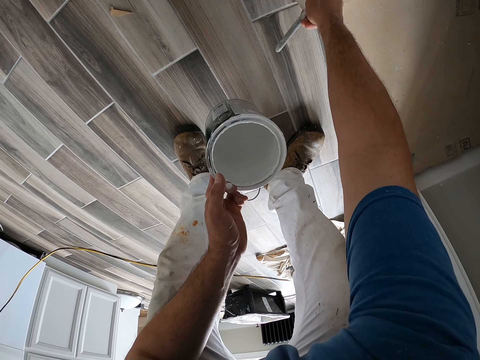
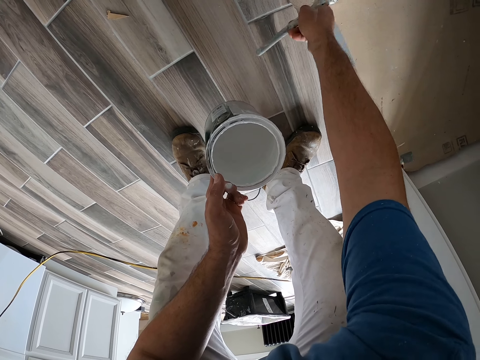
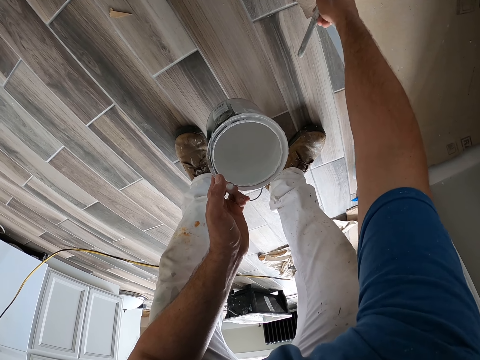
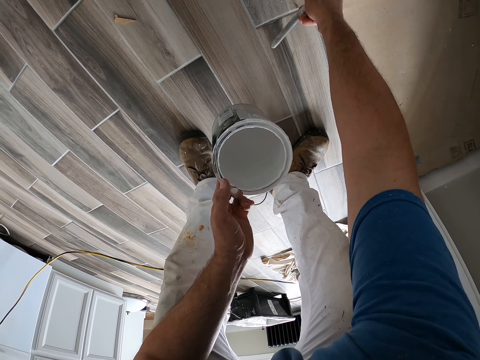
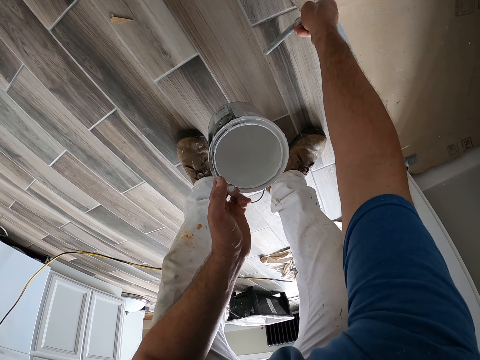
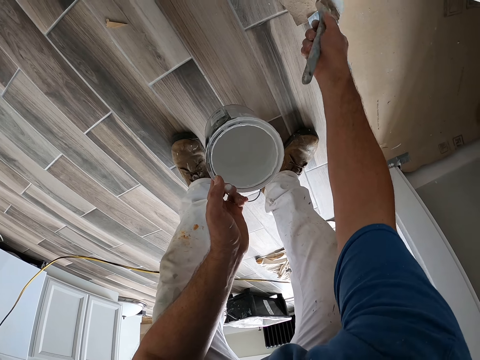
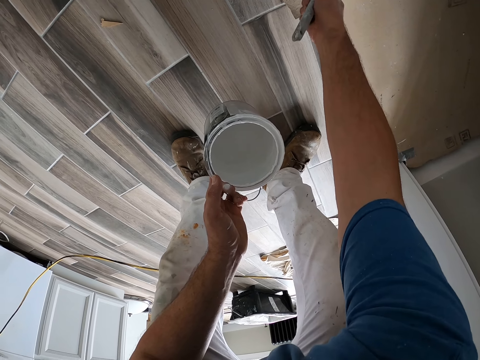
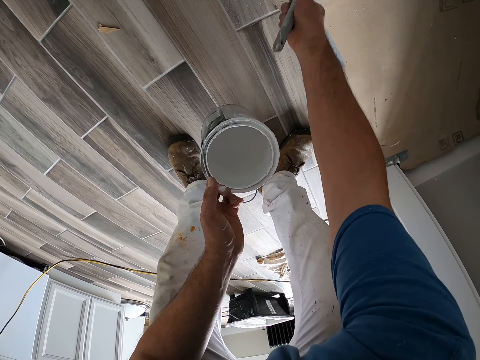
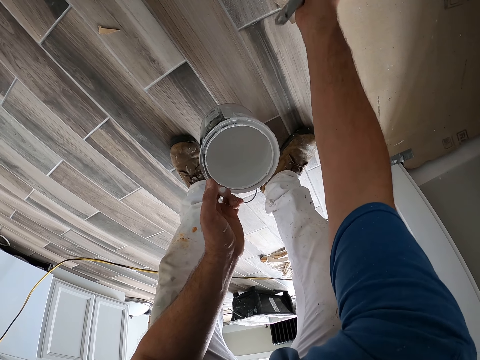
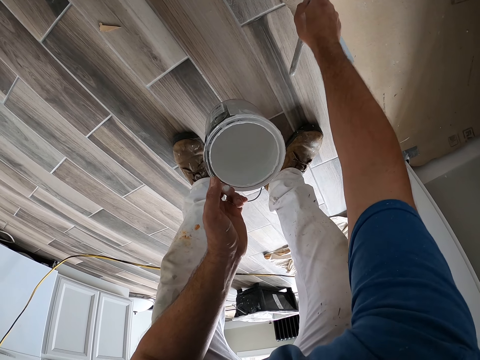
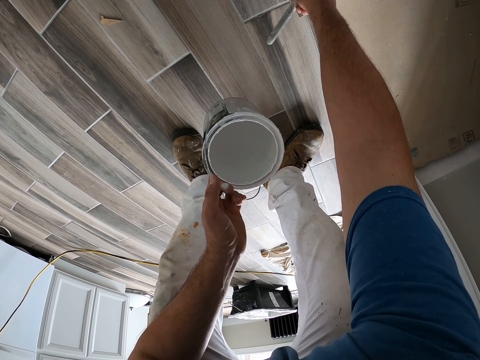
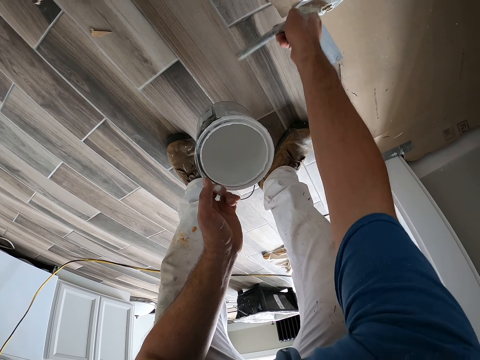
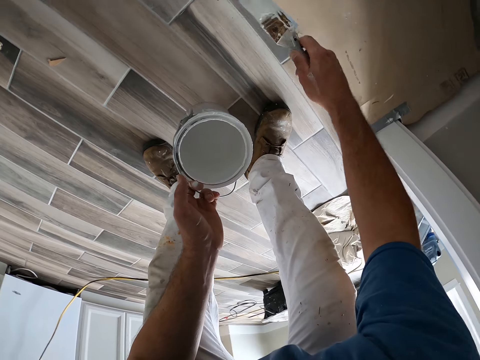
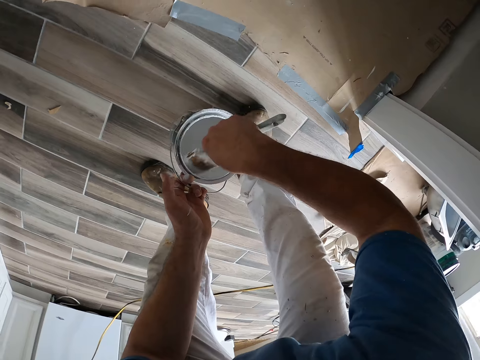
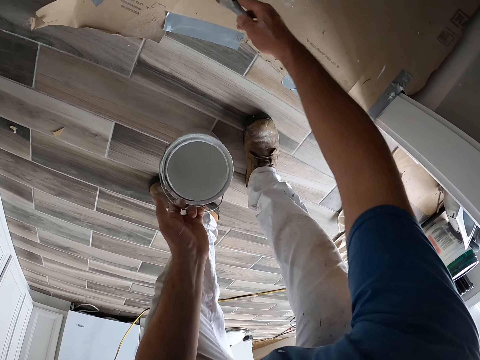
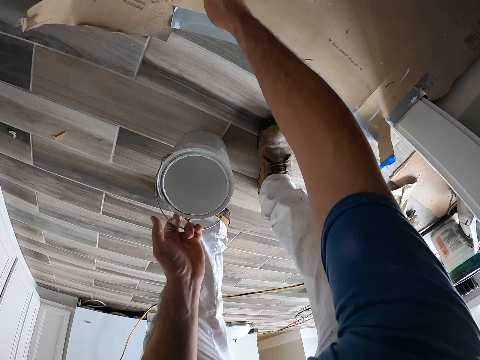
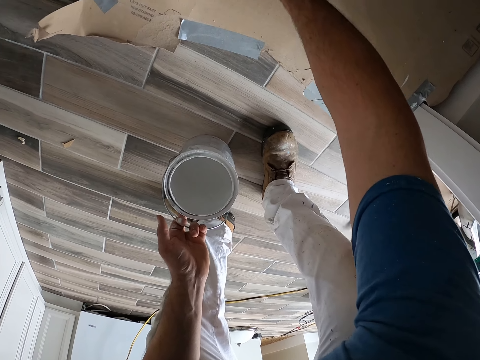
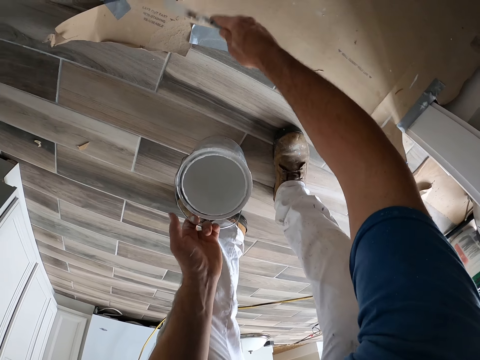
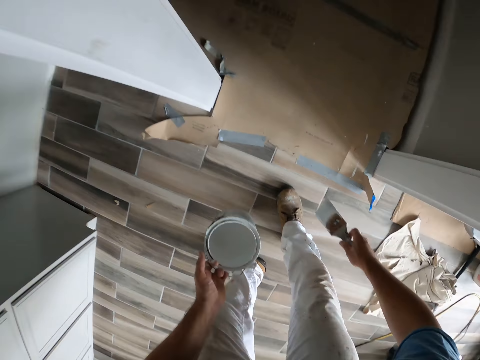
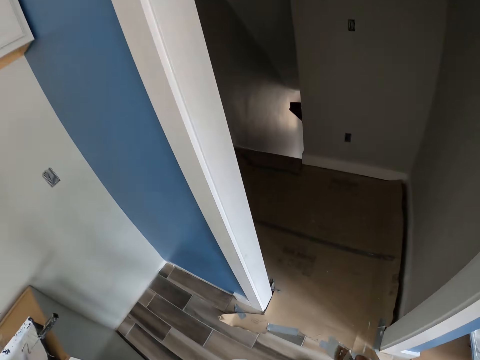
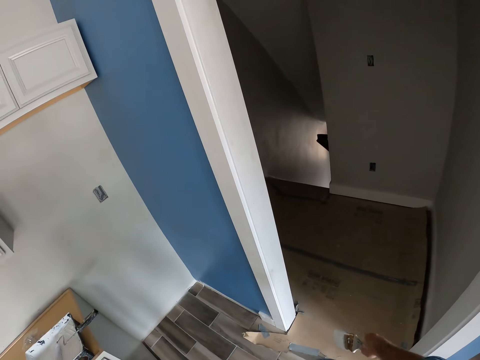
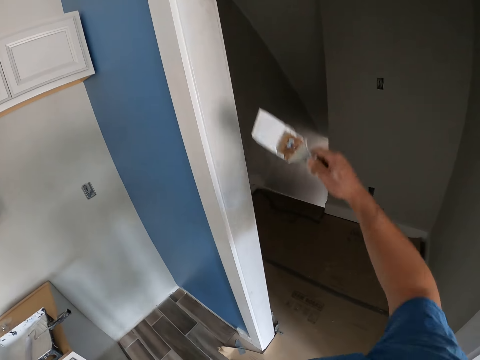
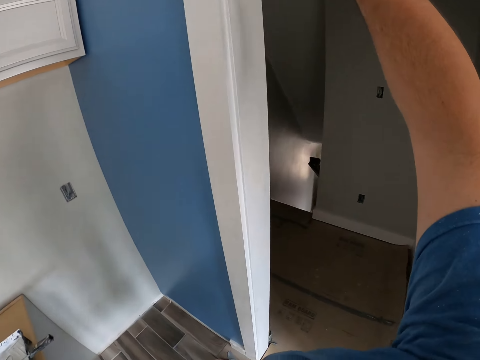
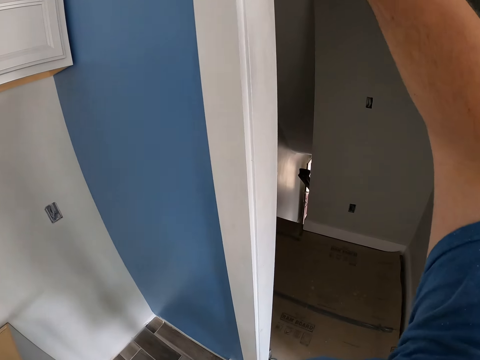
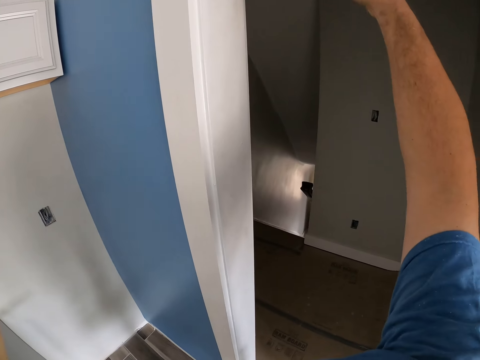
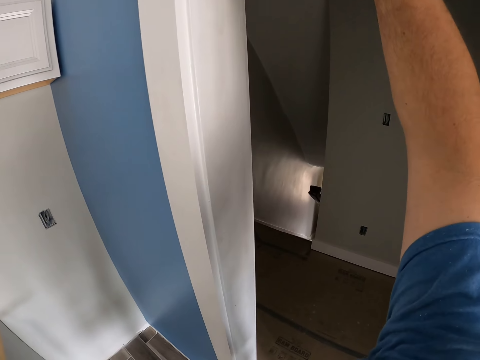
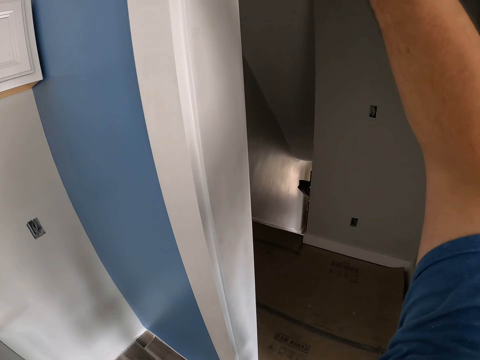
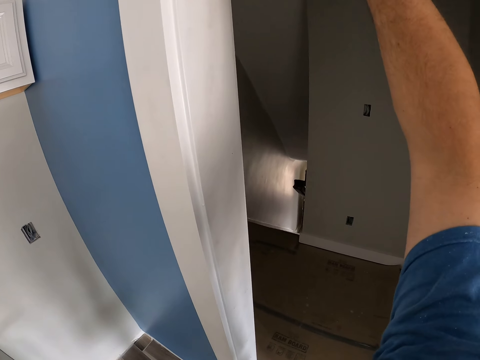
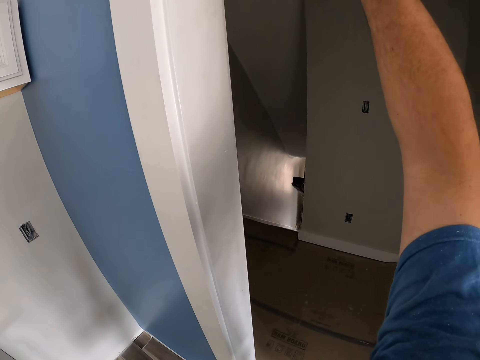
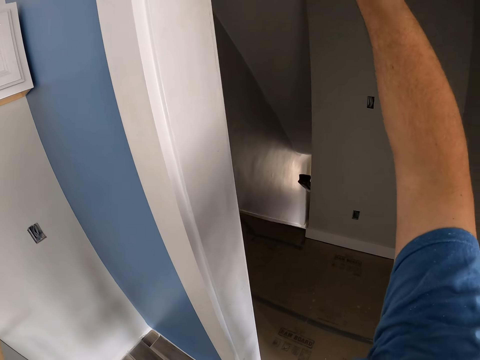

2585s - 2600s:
The camera wearer takes paint from the paint container with the paintbrush. They paint the door frame or wall with the paintbrush. They stop painting the wall, look at the wall, and paint the wall with the brush.

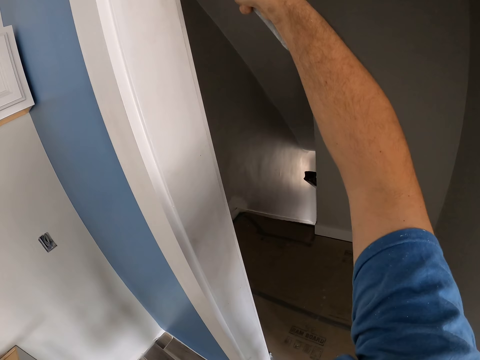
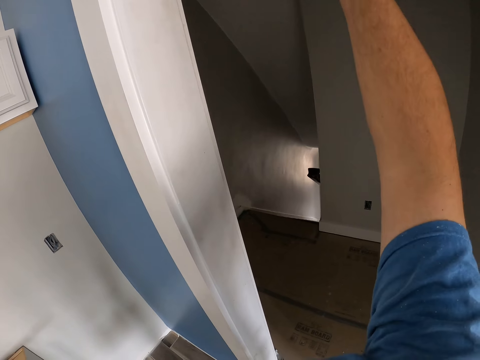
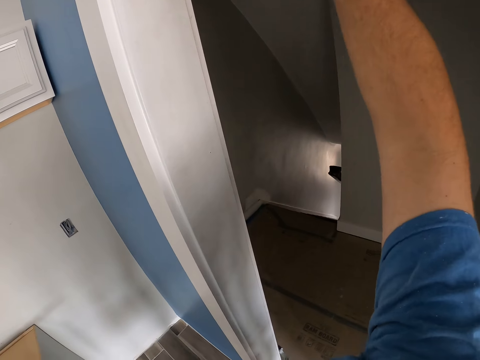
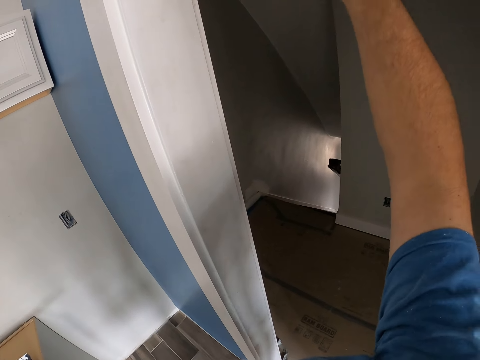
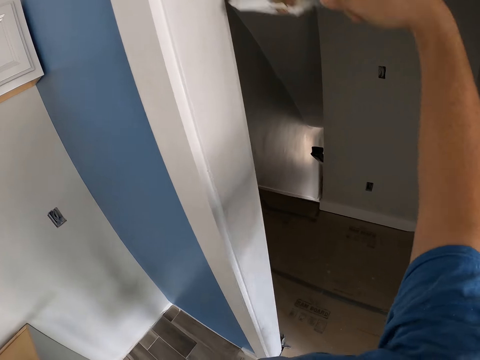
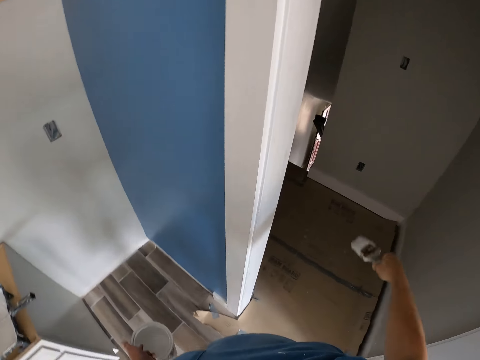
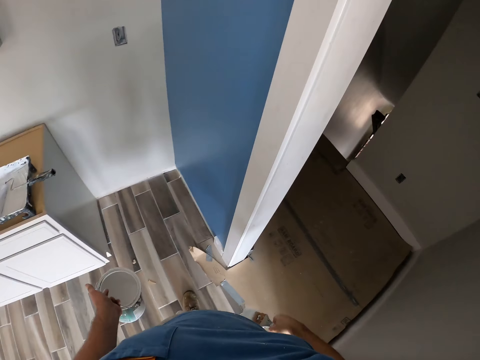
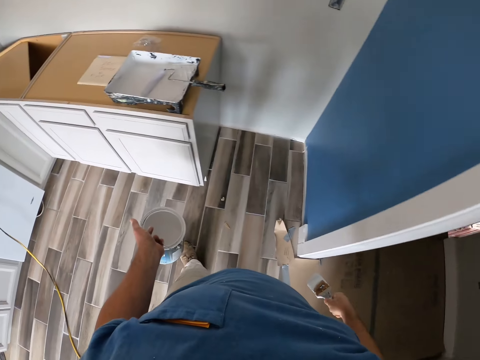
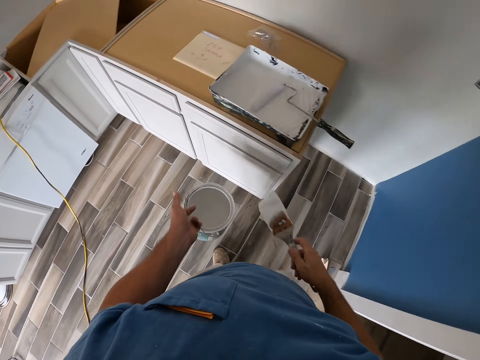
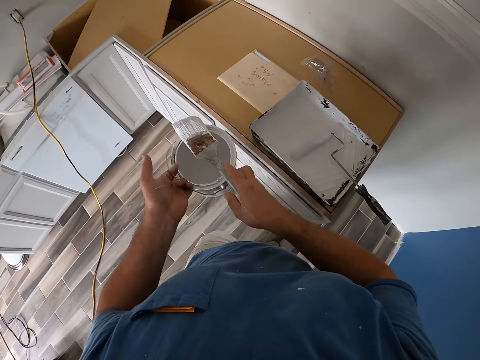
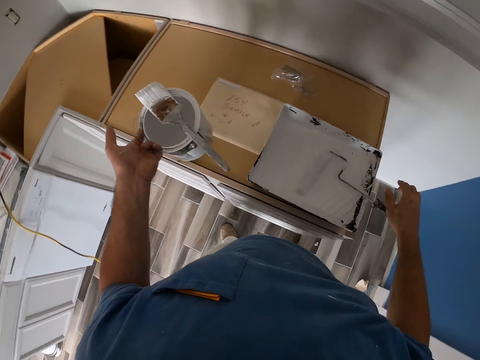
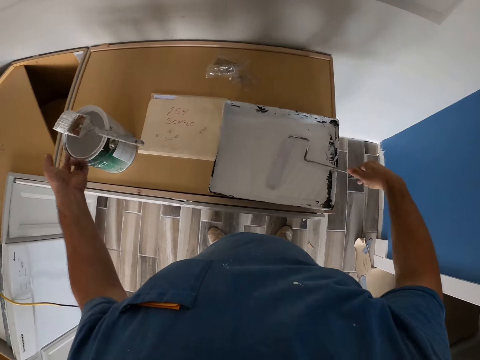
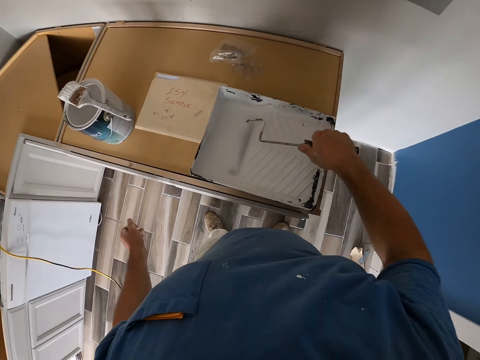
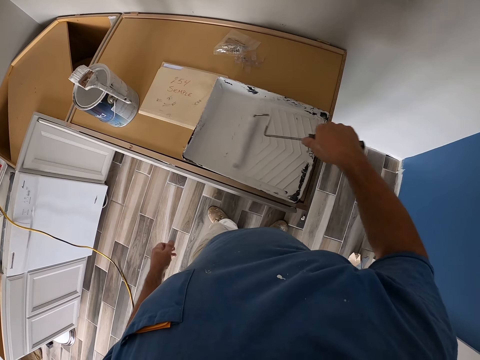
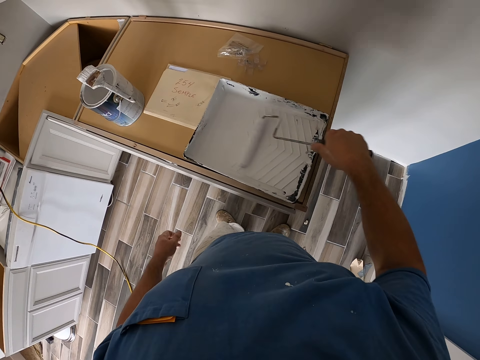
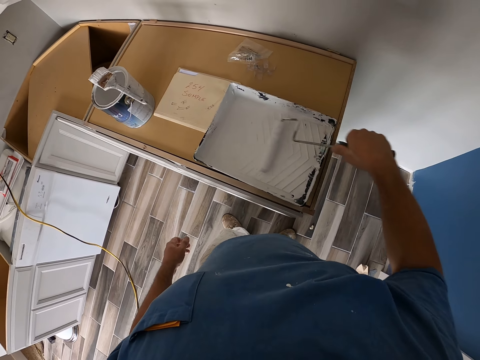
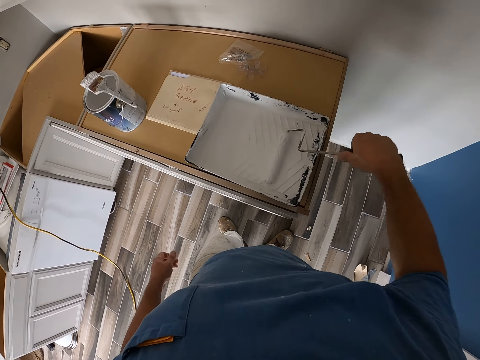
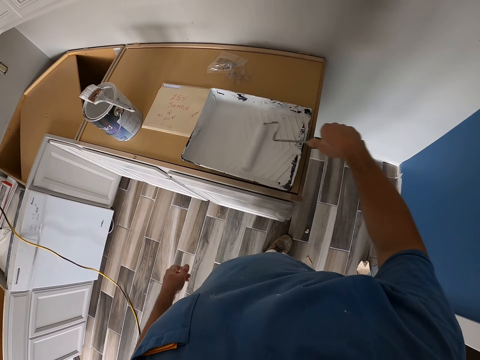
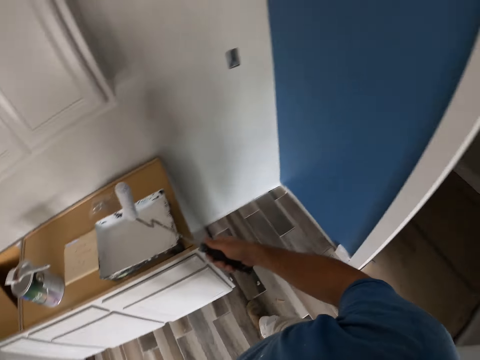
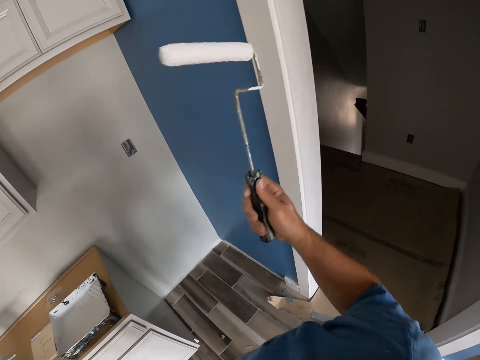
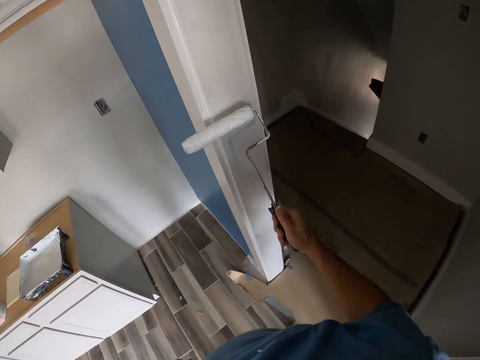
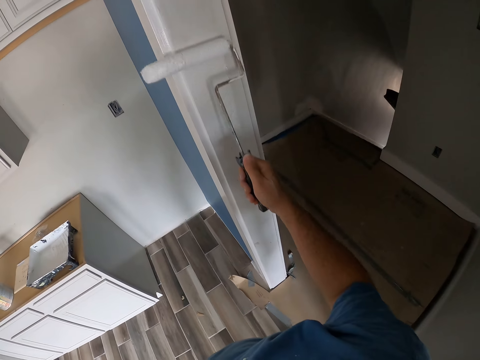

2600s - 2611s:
The camera wearer stops painting the wall. They walk to the counter. They place the paintbrush on the paint container. They put the paint container on the counter. They roll the short paint roller in the paint tray. They paint the door frame or the wall with the short paint roller.
